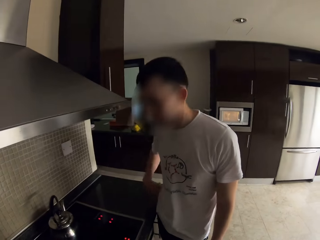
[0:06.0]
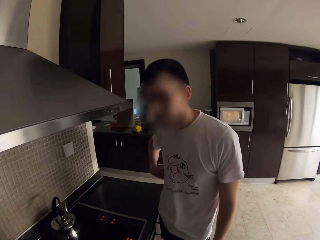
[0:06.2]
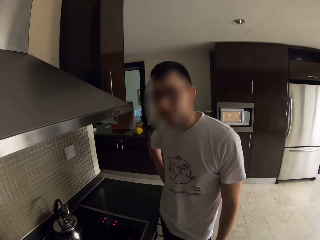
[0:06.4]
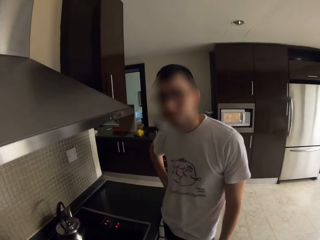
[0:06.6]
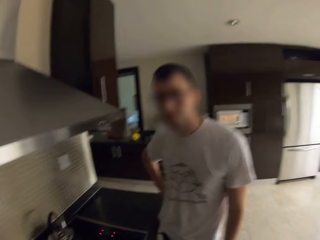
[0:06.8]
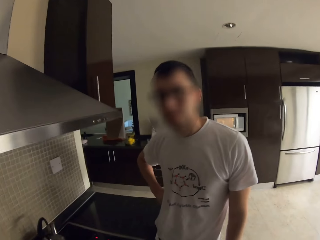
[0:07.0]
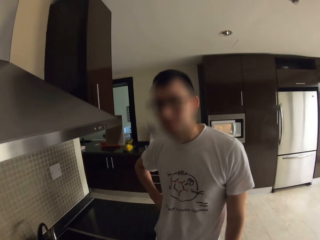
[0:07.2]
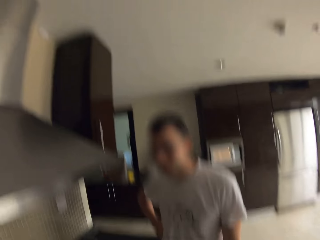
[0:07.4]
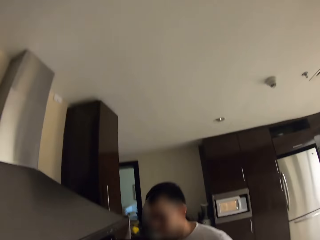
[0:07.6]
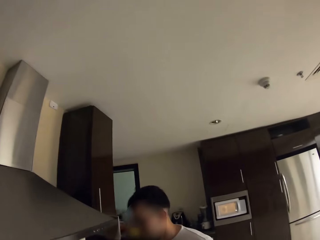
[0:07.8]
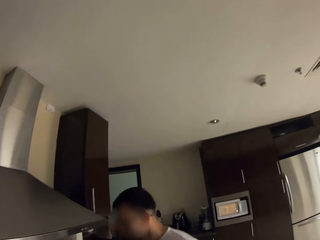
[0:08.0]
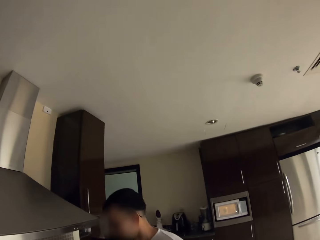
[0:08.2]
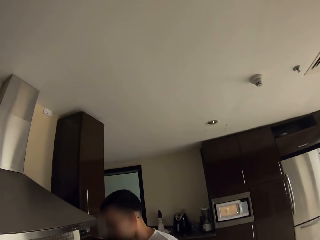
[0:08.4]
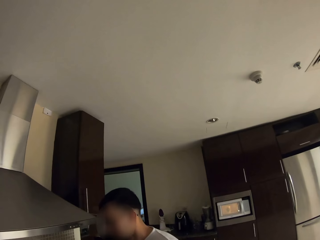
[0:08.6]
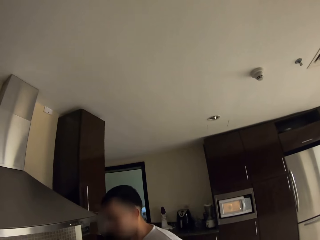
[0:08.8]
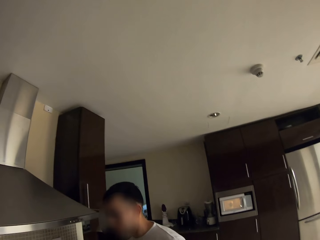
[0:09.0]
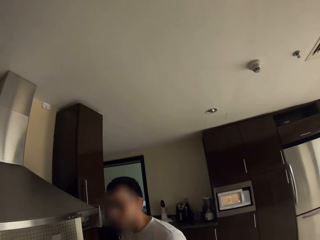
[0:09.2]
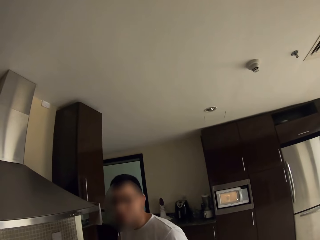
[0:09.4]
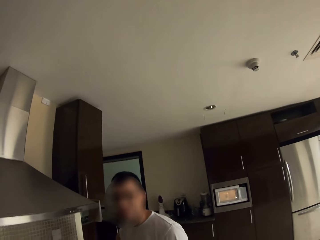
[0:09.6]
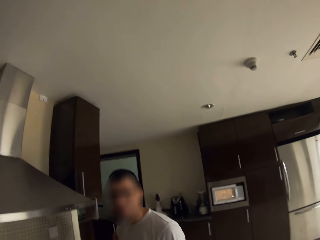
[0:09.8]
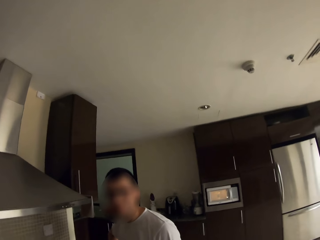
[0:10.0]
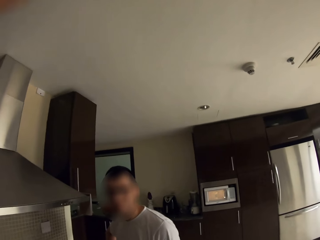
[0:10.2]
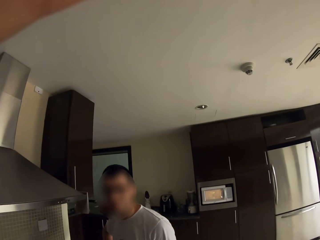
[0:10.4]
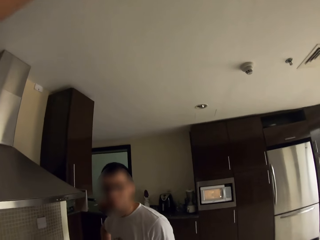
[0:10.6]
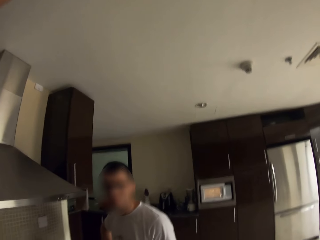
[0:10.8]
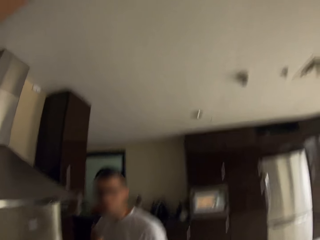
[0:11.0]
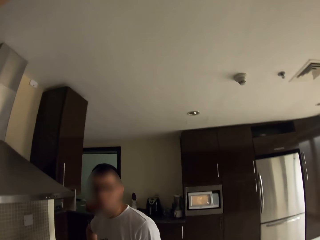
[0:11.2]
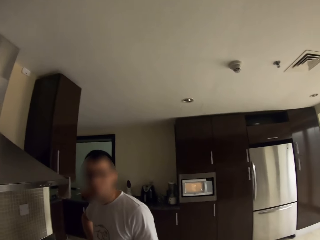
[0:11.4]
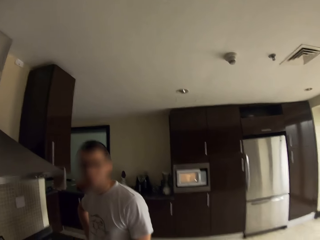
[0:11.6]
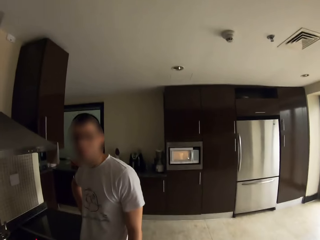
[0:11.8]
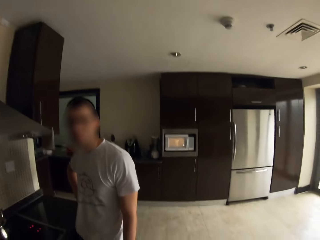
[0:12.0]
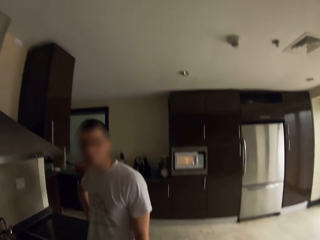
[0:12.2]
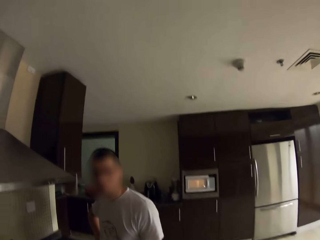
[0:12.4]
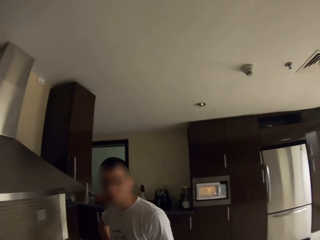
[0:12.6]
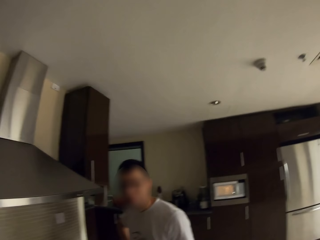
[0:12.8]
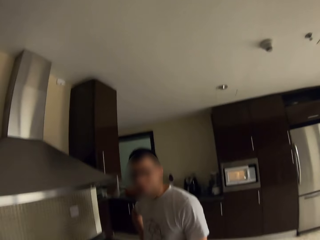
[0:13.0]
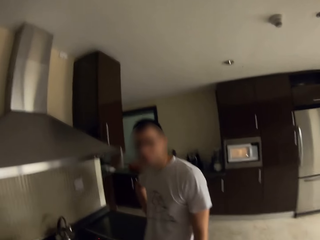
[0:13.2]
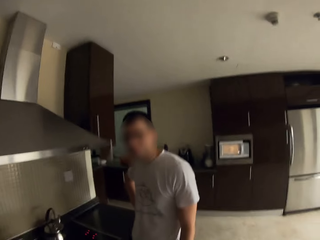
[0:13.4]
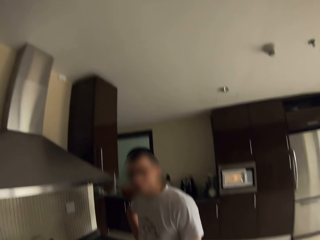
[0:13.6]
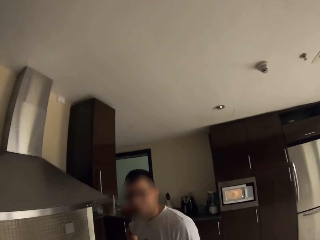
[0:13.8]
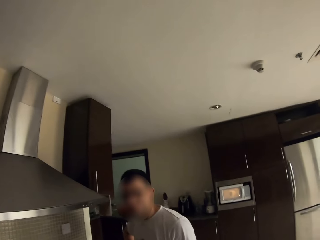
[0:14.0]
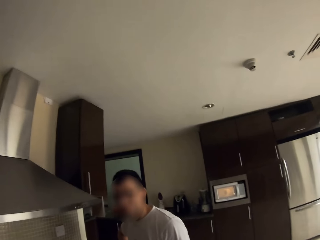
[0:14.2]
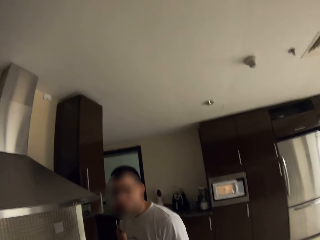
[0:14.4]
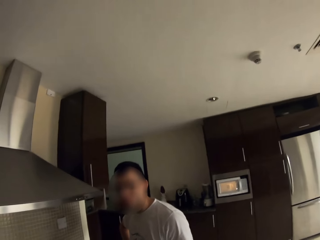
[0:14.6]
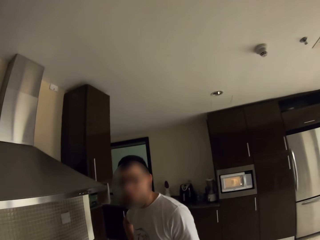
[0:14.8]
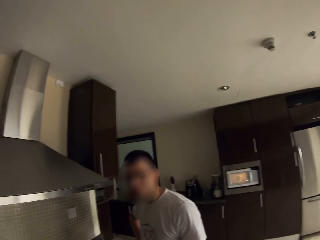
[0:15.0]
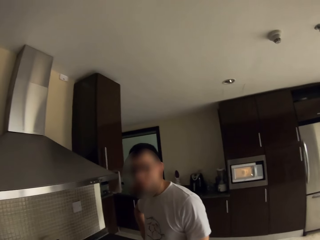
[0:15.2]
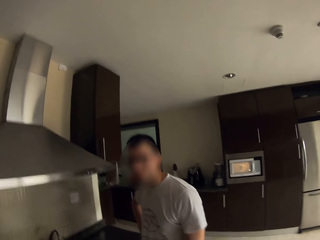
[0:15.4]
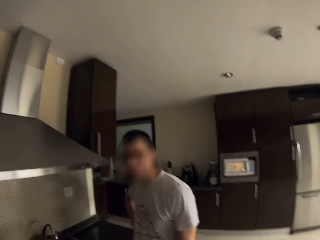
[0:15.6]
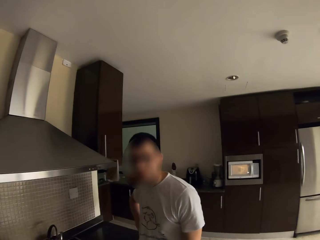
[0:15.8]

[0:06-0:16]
The camera wearer talks to a man. She adjusts the camera with her left hand. She talks to the man.

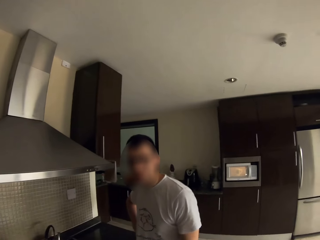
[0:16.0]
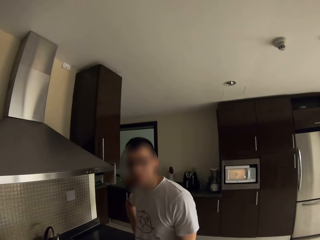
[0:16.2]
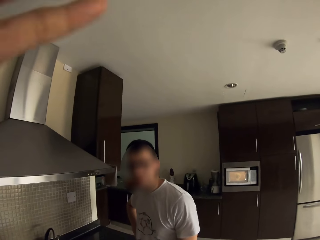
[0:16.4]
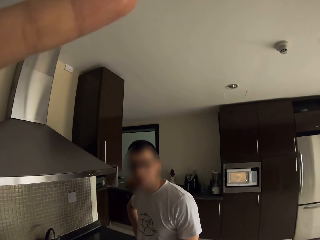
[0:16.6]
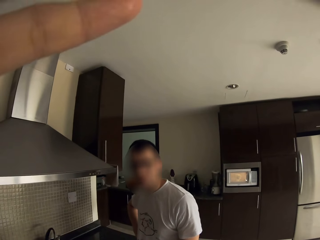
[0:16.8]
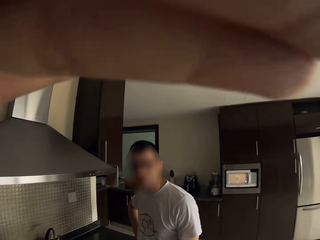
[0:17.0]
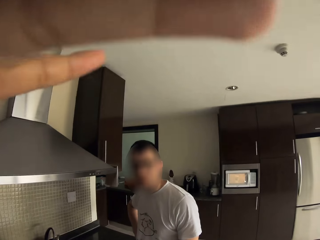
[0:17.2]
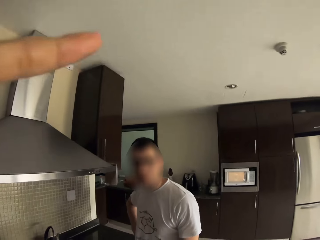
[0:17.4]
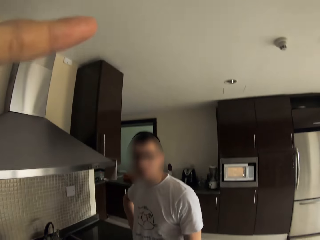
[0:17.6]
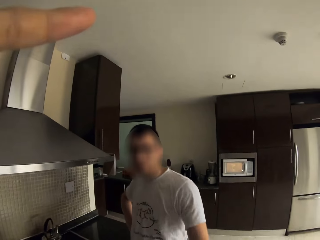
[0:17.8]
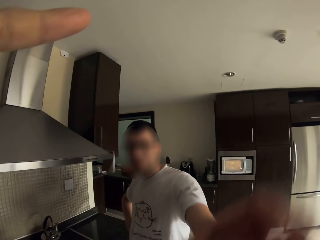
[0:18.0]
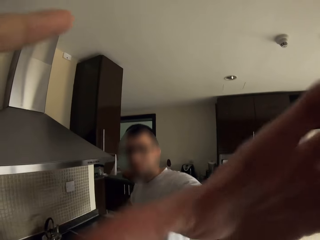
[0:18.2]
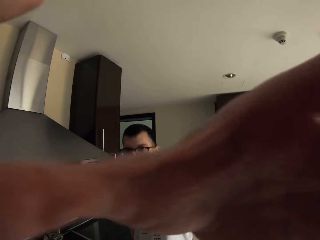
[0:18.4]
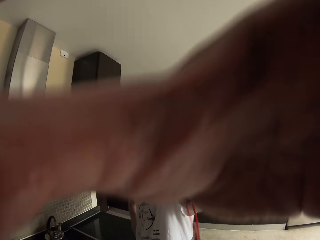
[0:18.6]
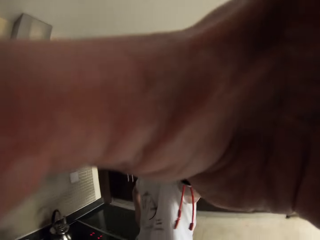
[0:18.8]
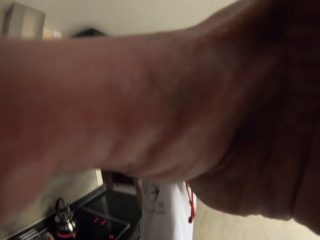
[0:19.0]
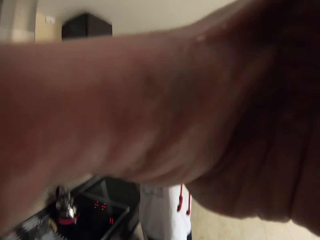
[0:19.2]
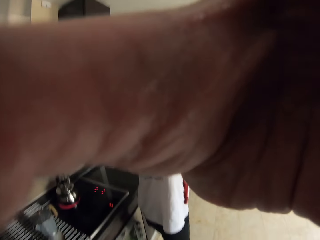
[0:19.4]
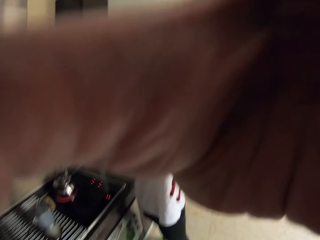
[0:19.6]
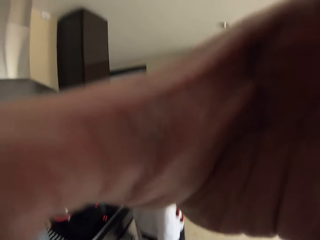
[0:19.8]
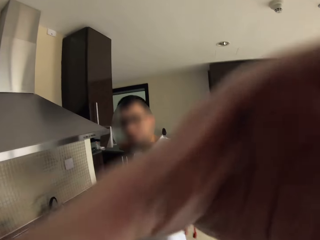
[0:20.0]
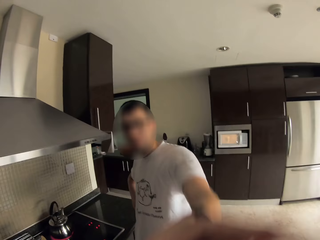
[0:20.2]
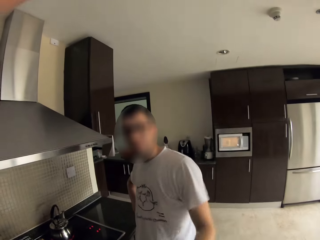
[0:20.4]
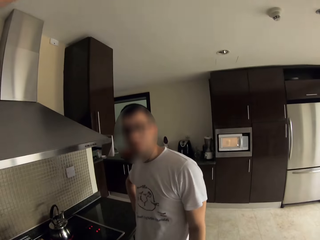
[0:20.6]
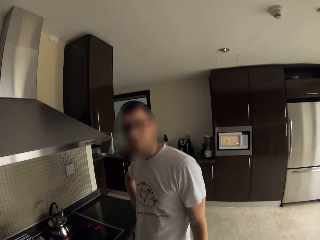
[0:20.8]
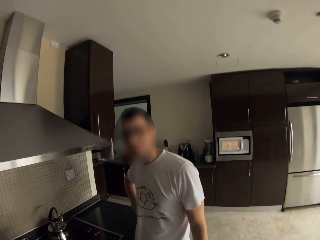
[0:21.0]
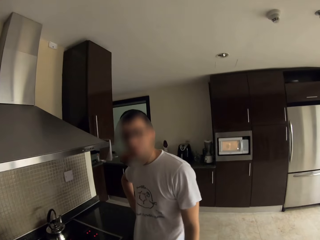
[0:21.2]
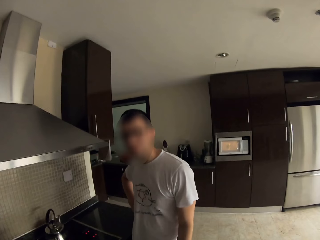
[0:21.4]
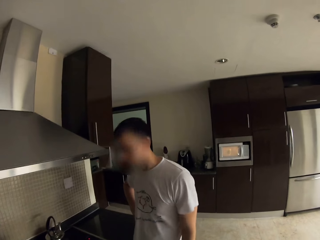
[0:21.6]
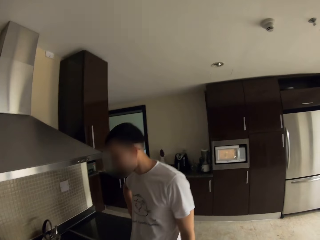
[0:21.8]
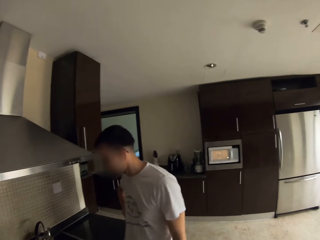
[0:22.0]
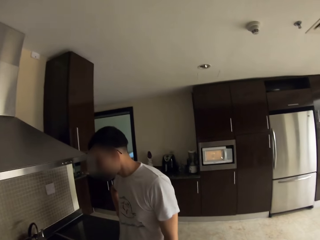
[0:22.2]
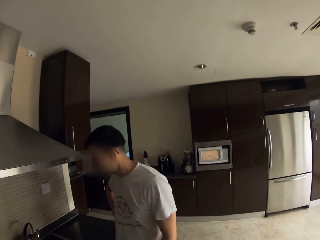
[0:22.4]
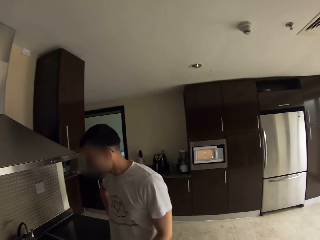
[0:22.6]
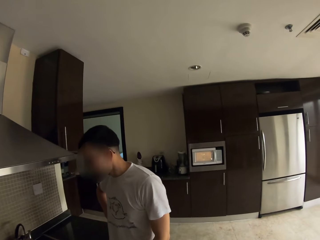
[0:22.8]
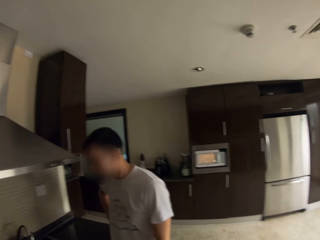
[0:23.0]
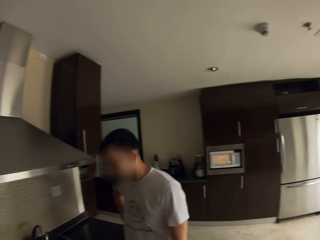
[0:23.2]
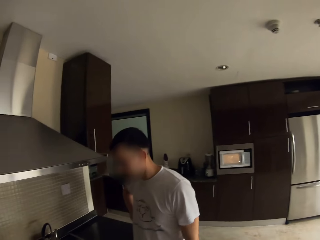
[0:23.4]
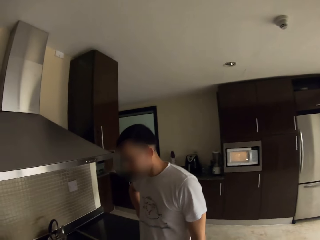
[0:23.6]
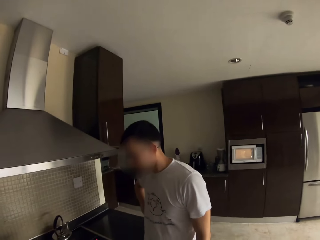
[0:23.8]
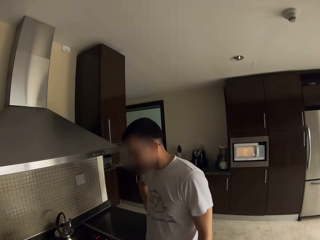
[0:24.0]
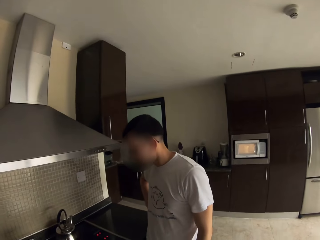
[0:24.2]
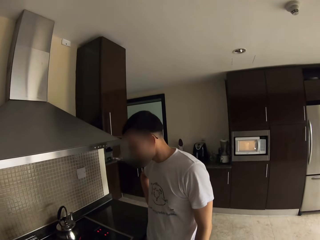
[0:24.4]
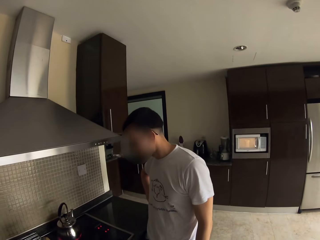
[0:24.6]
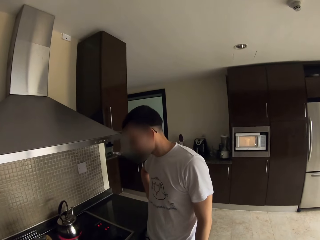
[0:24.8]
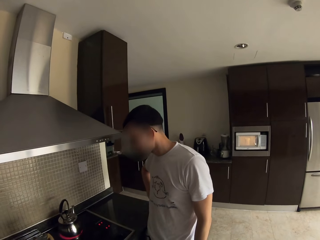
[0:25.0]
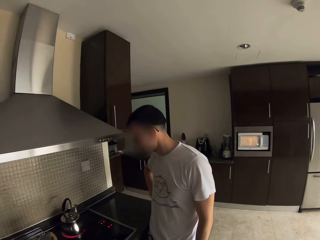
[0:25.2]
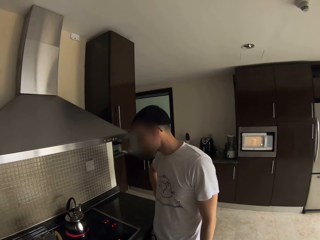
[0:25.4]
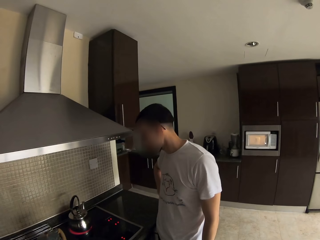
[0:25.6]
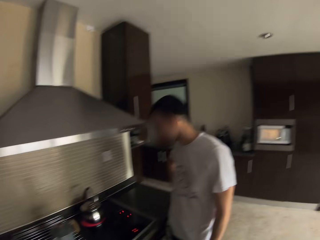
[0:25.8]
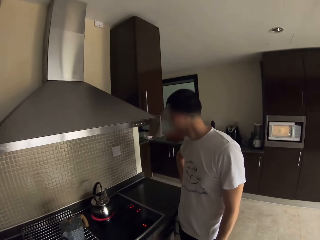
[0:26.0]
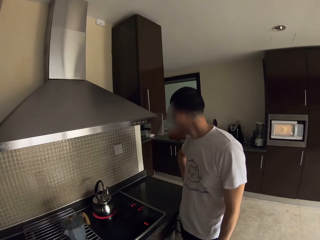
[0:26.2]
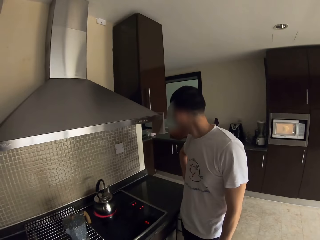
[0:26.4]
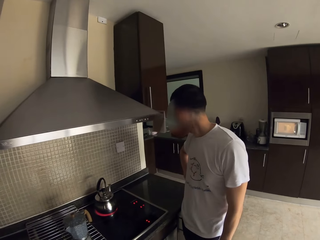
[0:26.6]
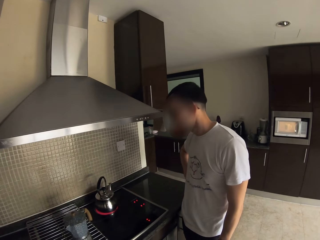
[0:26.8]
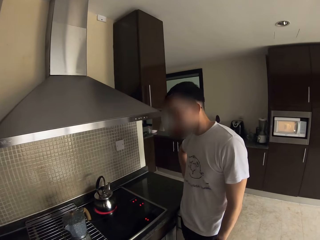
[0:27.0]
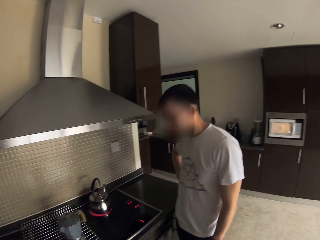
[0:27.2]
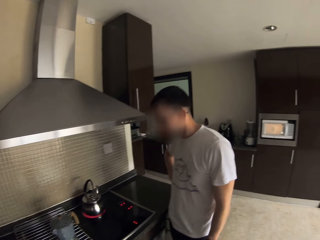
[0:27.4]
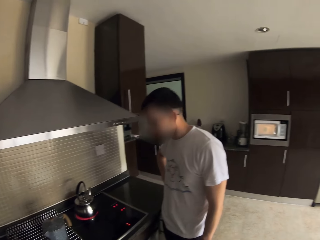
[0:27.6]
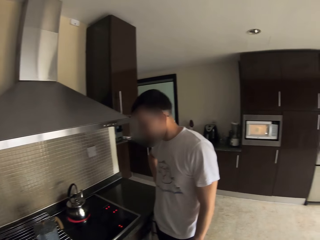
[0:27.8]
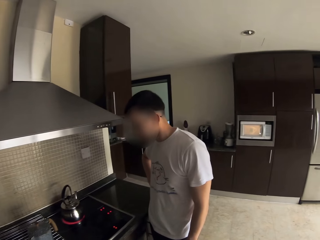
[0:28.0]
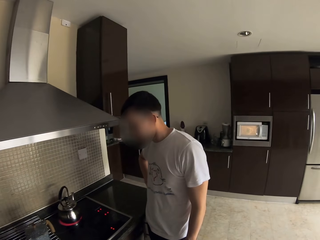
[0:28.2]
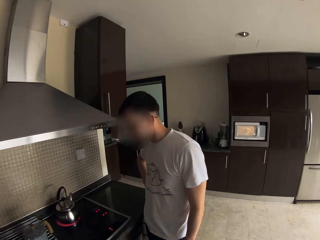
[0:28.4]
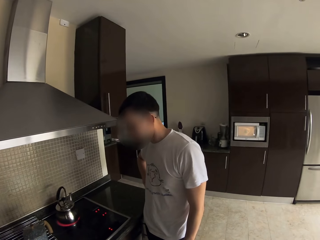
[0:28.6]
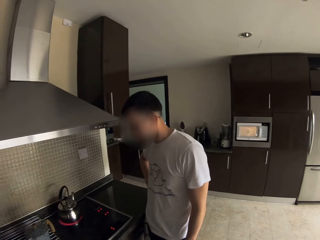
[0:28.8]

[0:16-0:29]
The camera wearer fixes the camera. They fix the camera with a man. The man adjusts the camera. The camera wearer stares at the man. The man stands on the floor.
